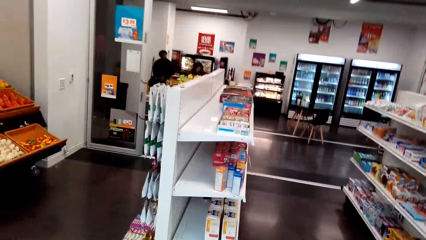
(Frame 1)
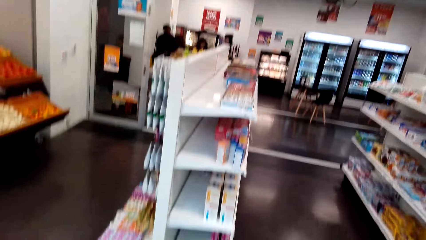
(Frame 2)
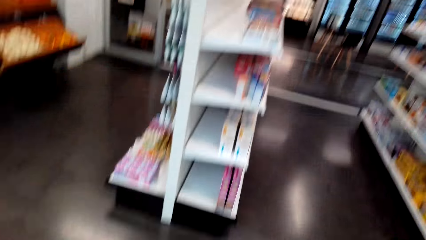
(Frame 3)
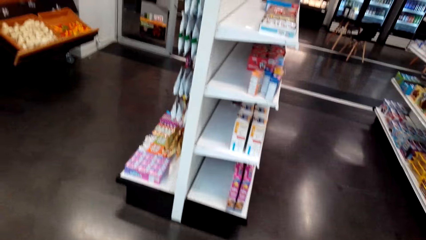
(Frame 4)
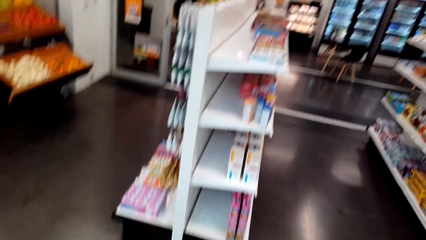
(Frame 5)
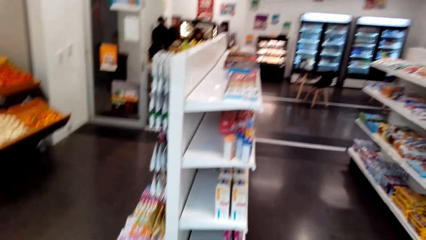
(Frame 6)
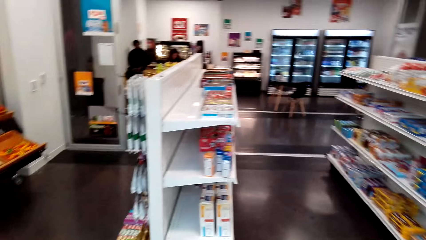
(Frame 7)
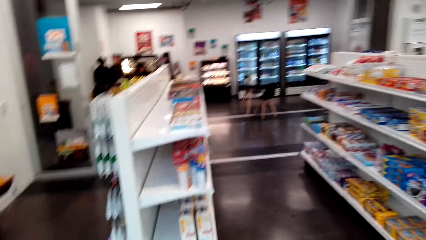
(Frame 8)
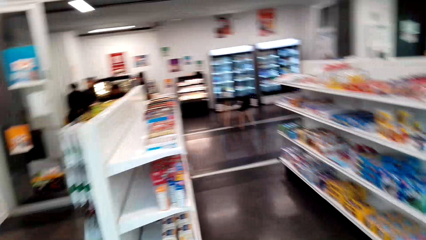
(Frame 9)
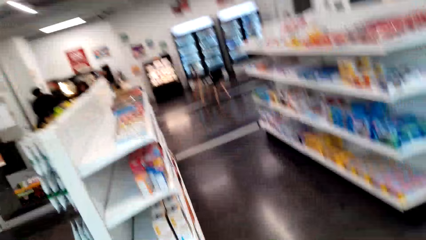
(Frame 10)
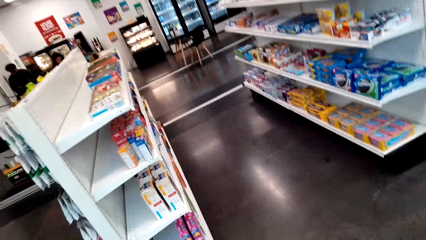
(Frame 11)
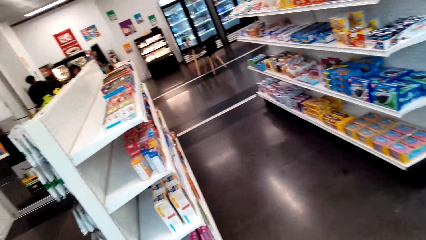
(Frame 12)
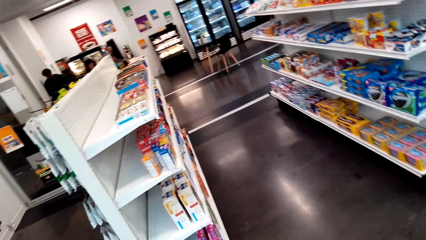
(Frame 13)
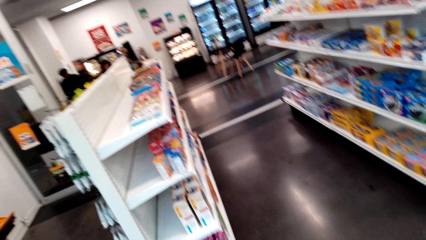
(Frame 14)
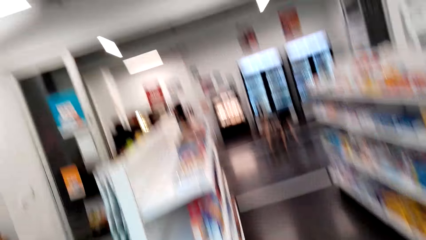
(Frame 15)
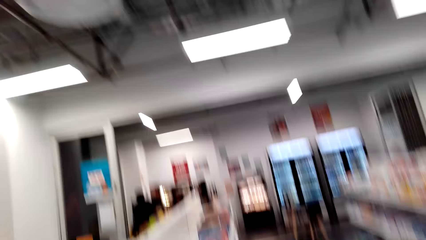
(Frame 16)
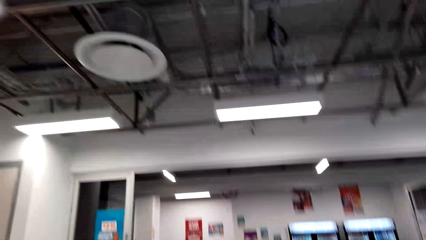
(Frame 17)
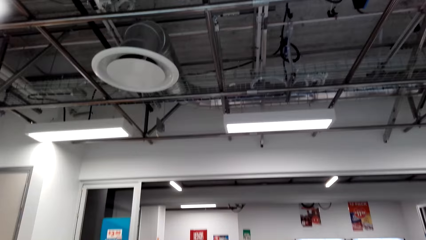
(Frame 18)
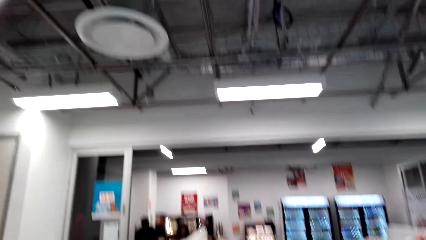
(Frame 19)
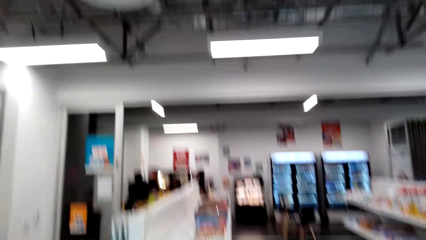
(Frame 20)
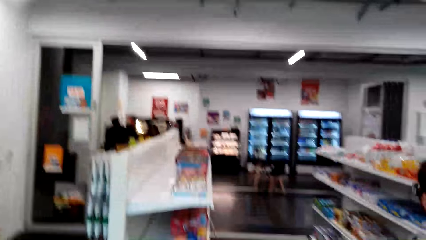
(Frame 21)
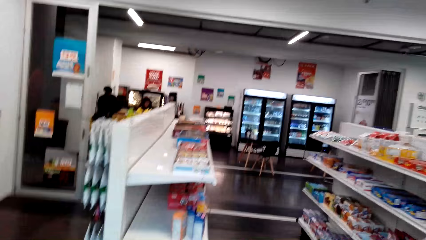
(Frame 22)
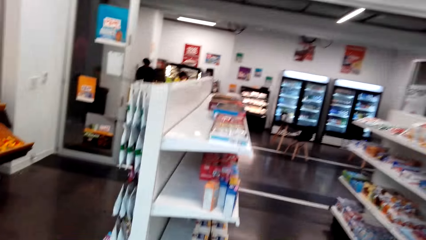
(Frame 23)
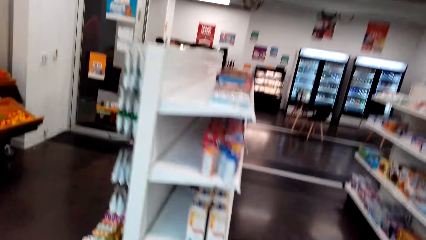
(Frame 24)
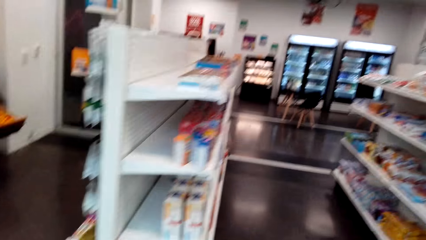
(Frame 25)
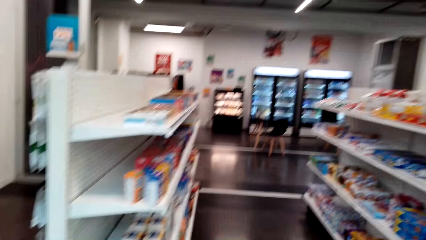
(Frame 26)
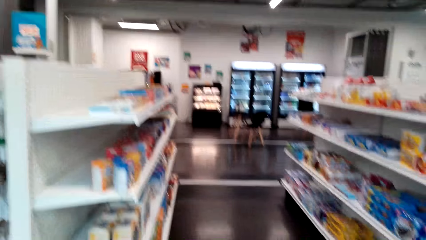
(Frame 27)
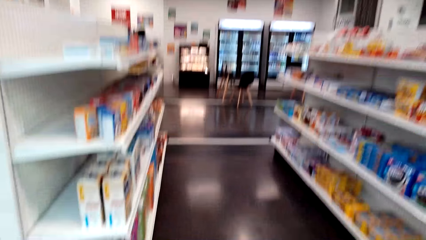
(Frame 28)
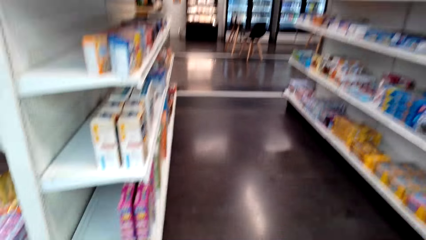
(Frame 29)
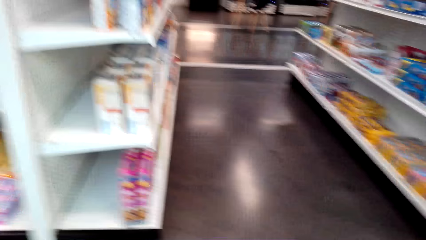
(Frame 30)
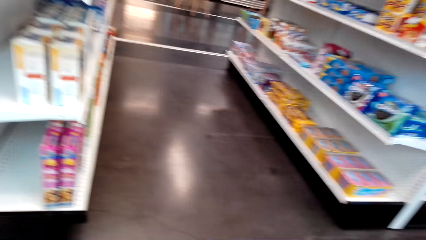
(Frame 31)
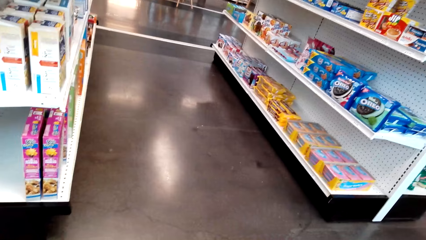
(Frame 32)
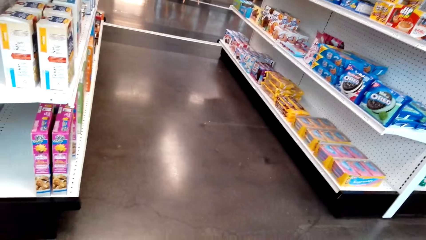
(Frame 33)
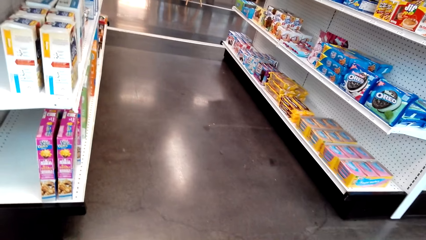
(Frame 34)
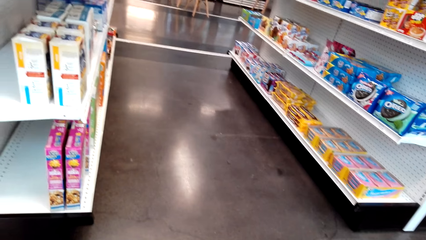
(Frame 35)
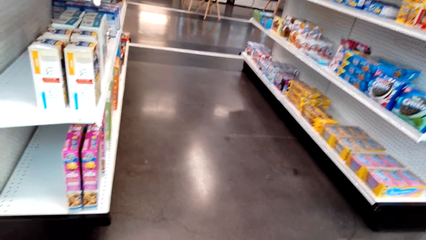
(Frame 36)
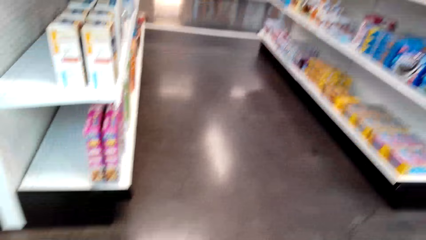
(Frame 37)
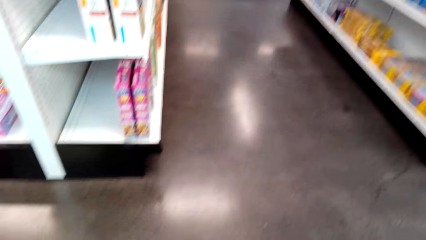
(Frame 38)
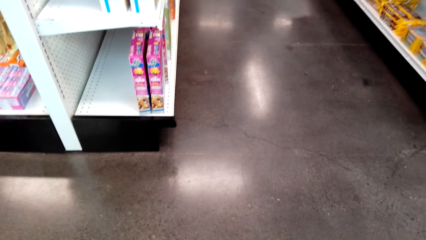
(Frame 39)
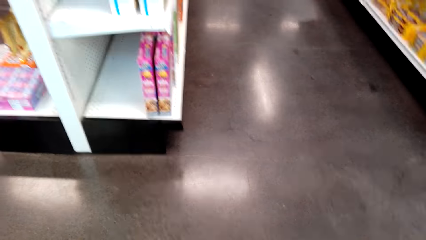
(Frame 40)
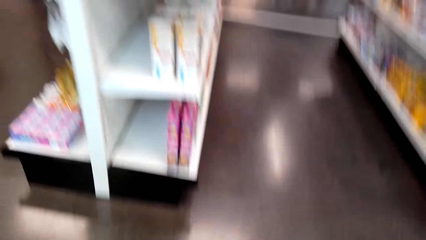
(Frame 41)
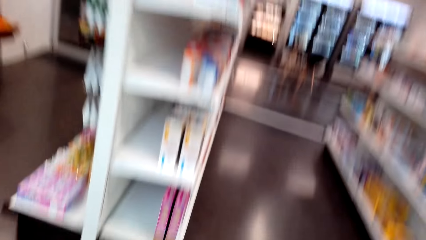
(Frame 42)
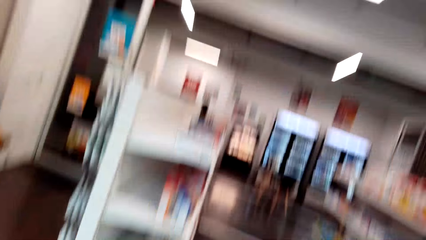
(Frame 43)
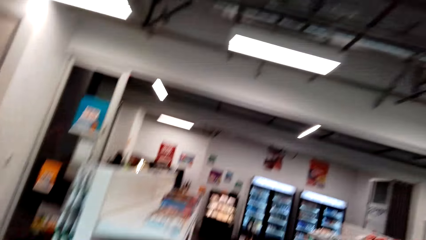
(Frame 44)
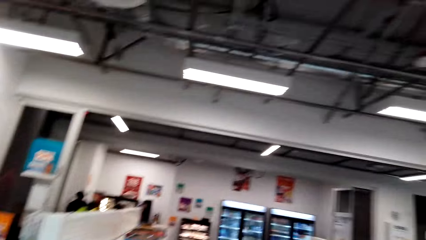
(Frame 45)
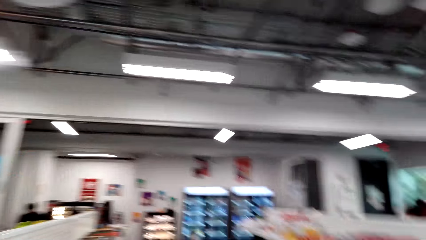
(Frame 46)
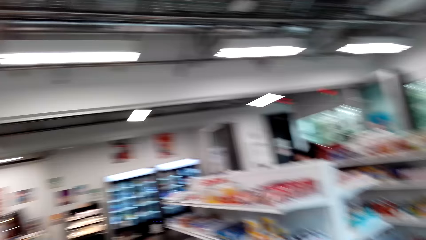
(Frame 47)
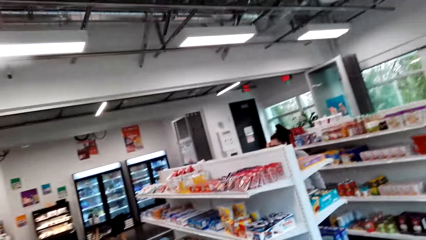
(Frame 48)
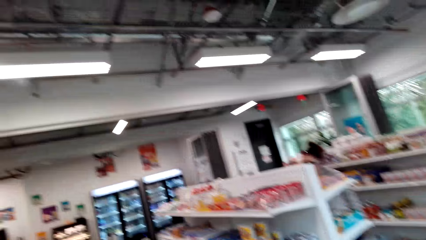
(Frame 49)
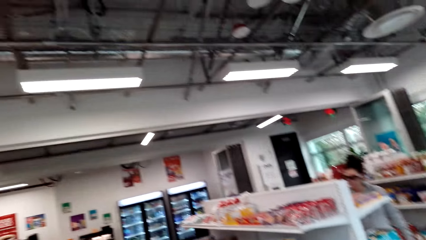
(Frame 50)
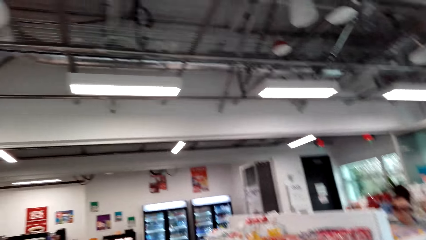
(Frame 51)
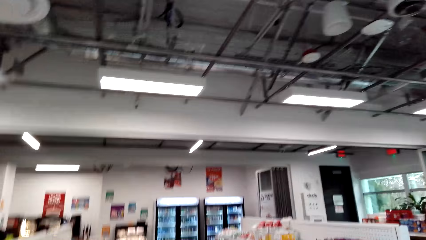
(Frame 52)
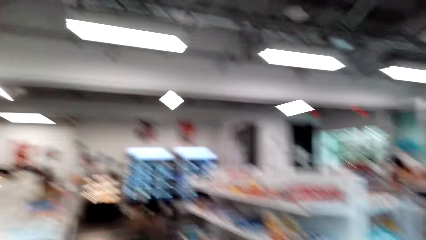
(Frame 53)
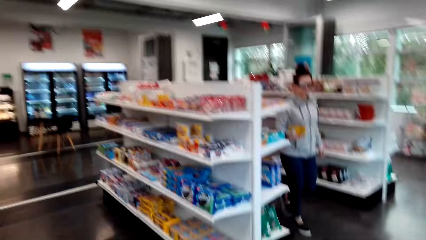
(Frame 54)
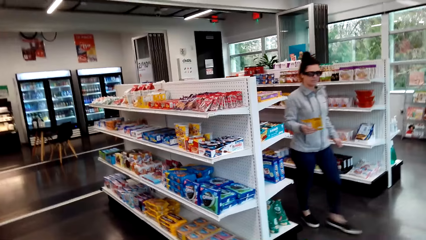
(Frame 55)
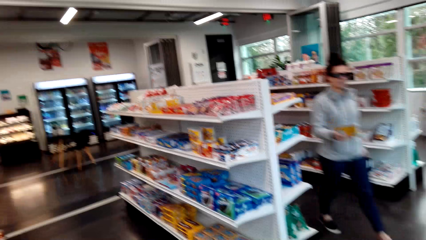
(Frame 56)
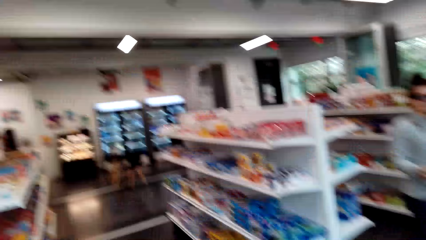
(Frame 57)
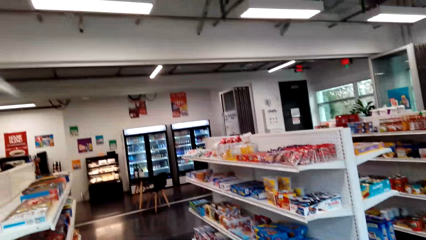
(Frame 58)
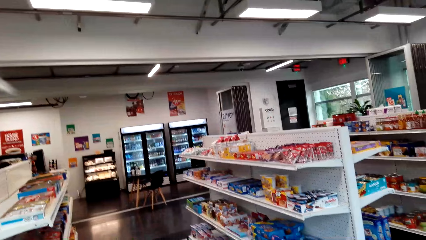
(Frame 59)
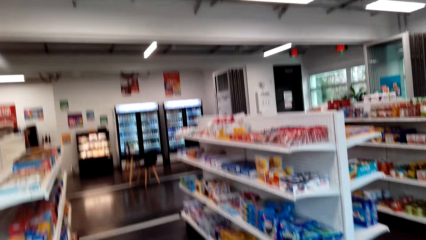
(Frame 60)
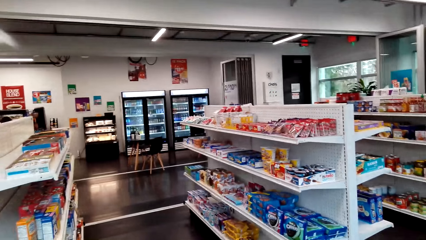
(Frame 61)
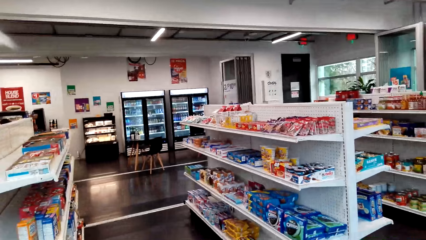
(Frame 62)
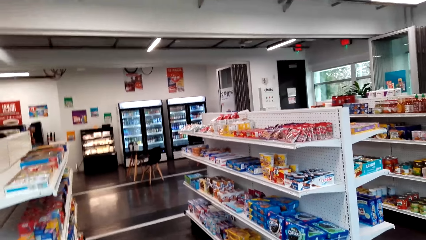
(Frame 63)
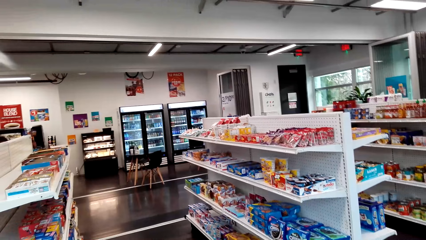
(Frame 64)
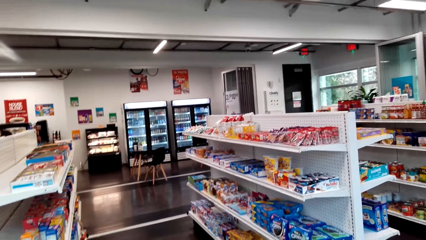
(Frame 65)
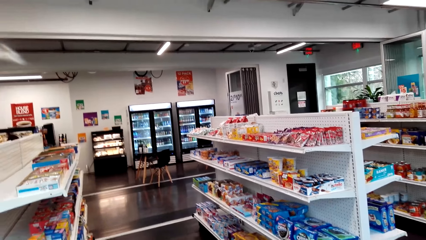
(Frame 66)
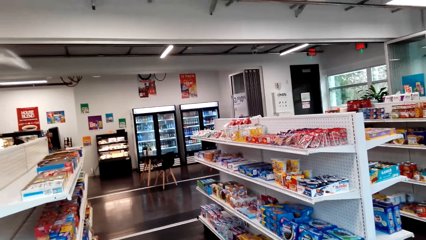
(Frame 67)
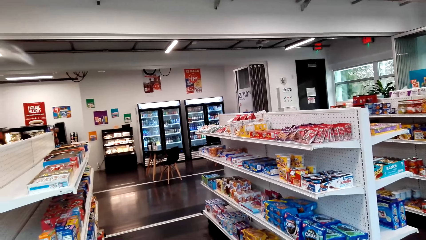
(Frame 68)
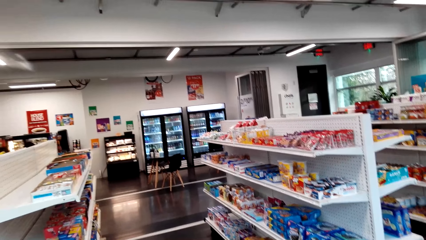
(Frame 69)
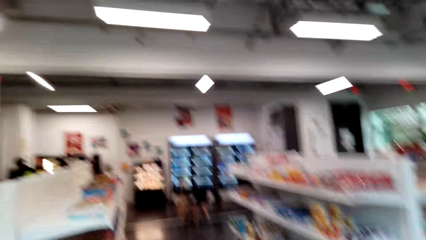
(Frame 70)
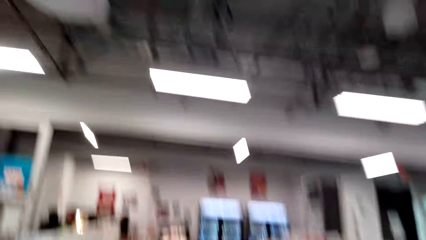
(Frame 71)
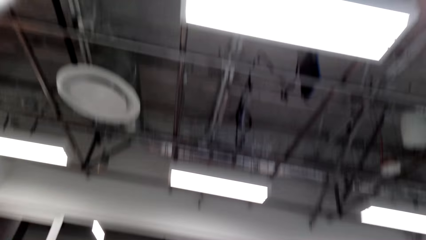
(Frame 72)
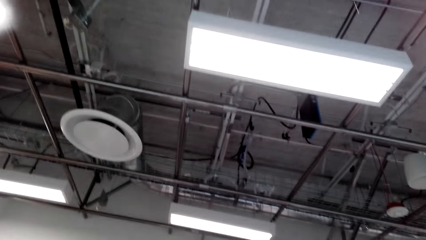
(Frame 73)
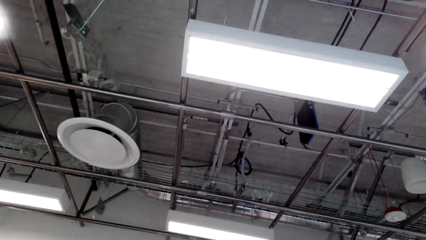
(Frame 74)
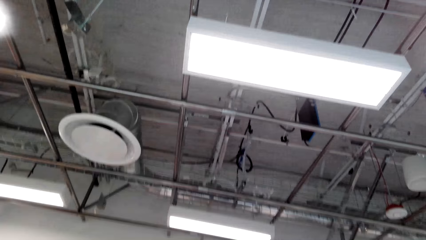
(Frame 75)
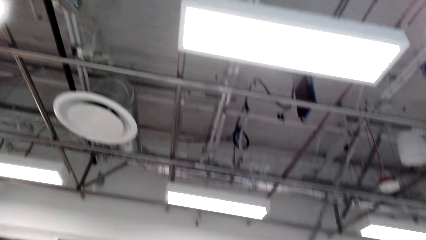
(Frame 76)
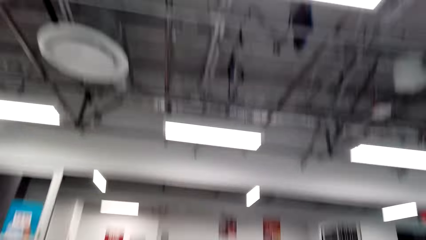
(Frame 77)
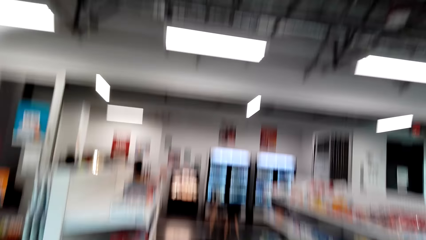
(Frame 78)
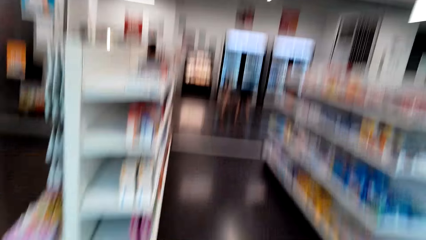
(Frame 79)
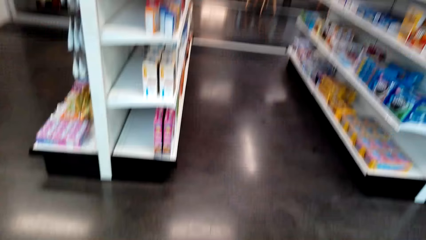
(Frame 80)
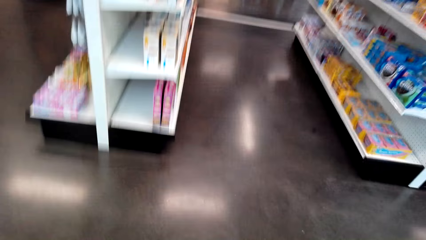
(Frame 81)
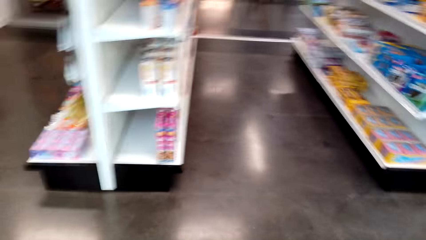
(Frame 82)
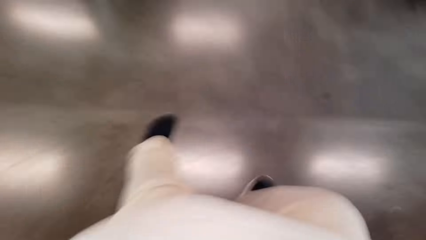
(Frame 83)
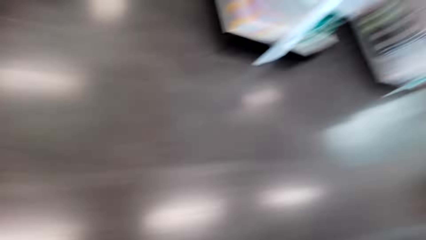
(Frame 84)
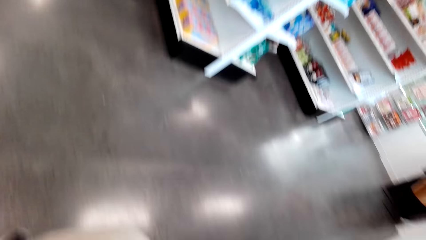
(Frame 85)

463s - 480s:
The camera wearer looks around the shop. A woman walks around the shop. The camera wearer looks around the shop.
